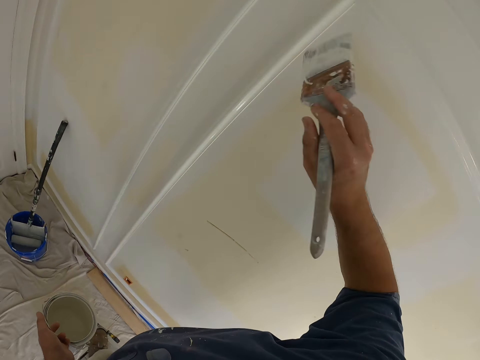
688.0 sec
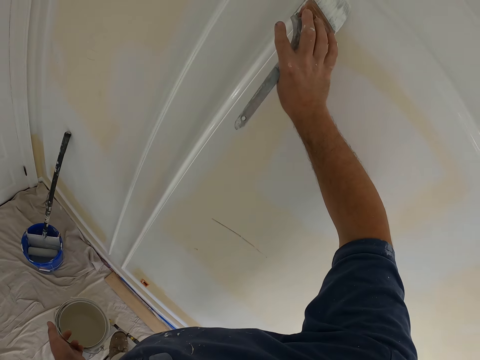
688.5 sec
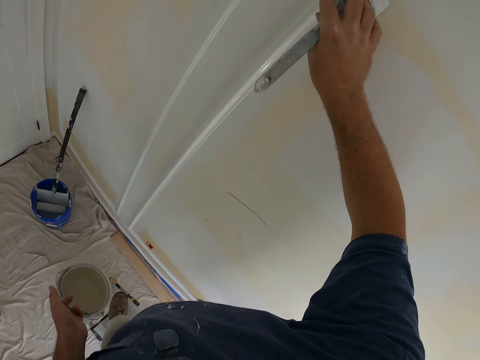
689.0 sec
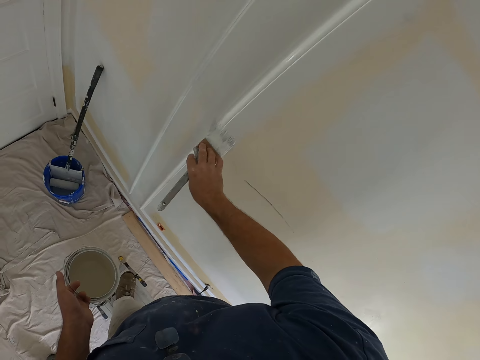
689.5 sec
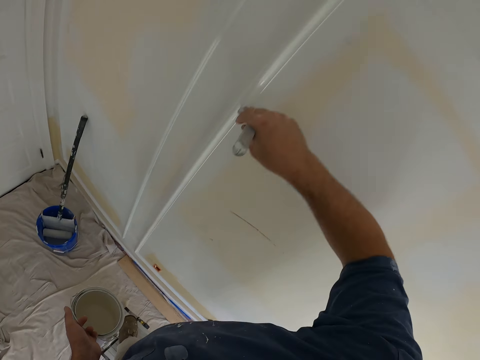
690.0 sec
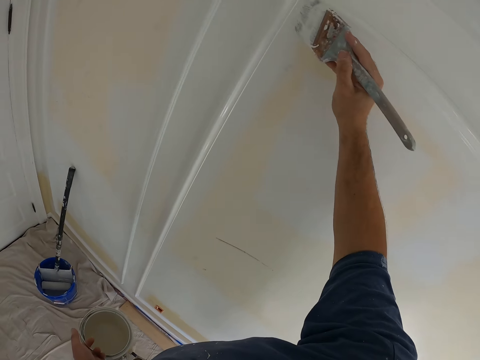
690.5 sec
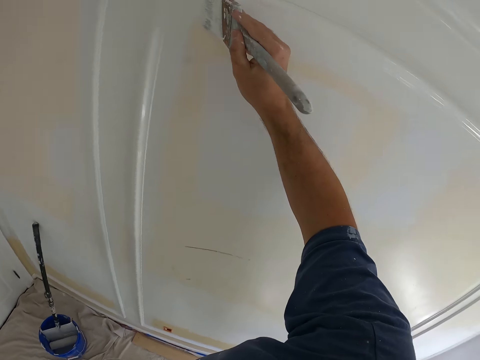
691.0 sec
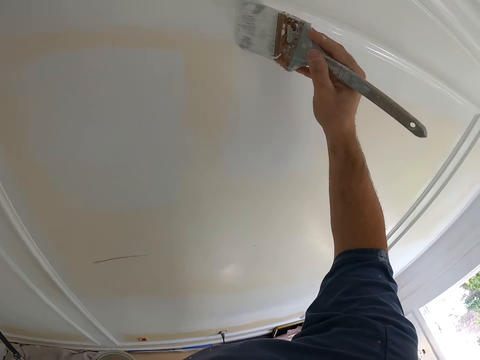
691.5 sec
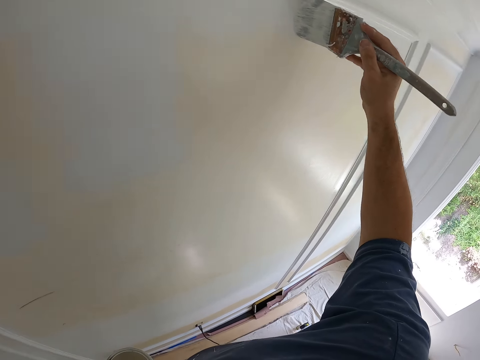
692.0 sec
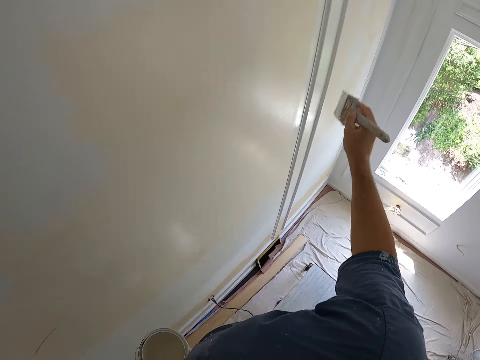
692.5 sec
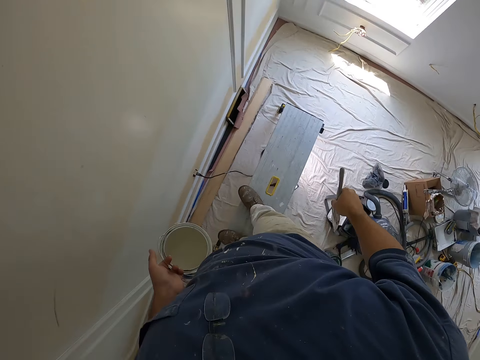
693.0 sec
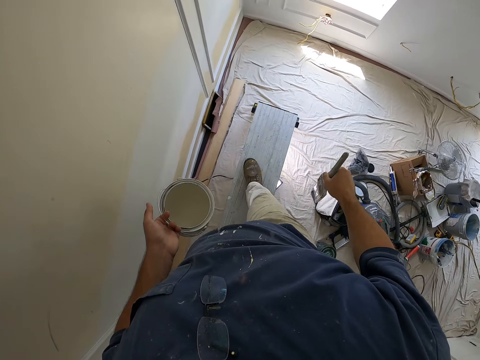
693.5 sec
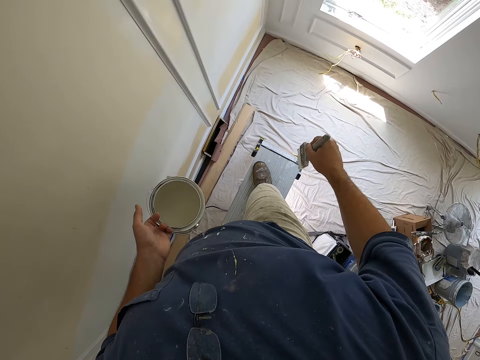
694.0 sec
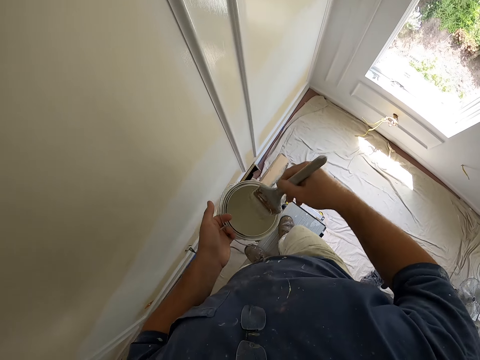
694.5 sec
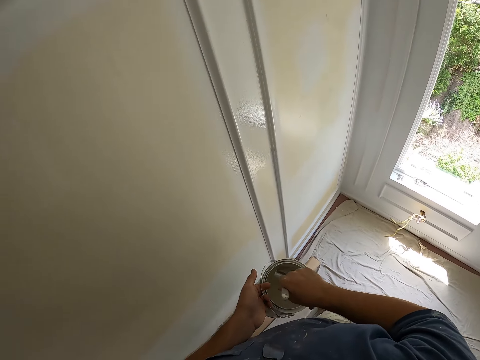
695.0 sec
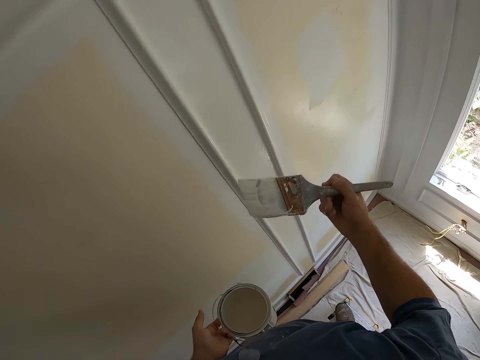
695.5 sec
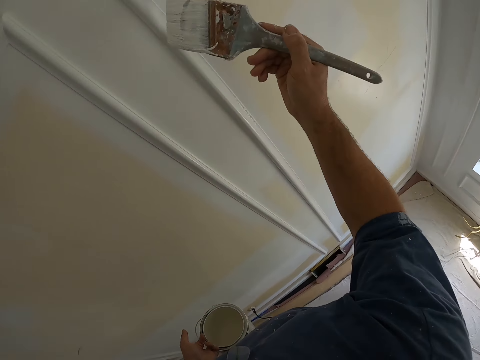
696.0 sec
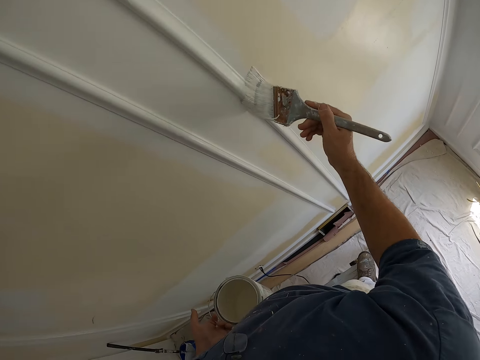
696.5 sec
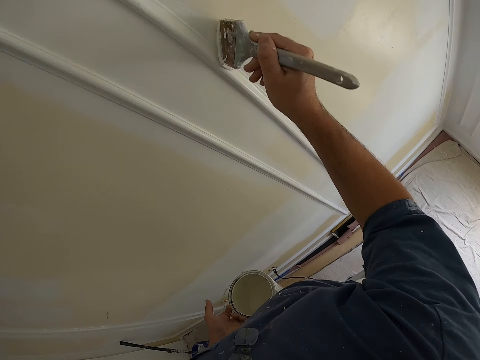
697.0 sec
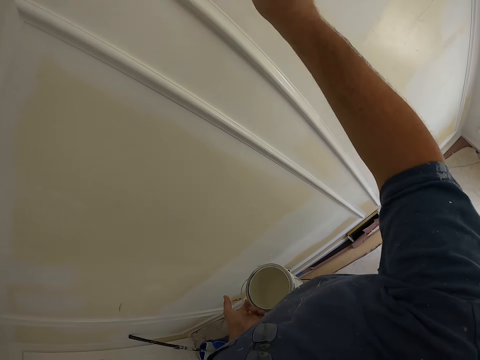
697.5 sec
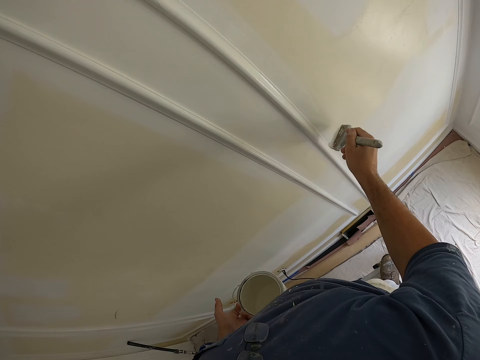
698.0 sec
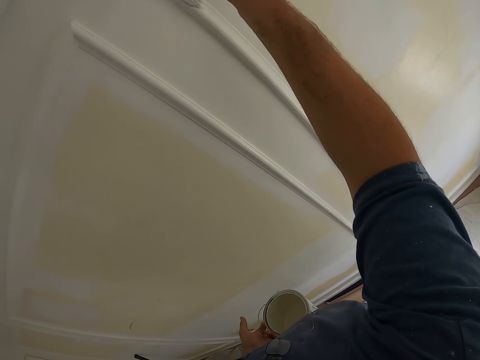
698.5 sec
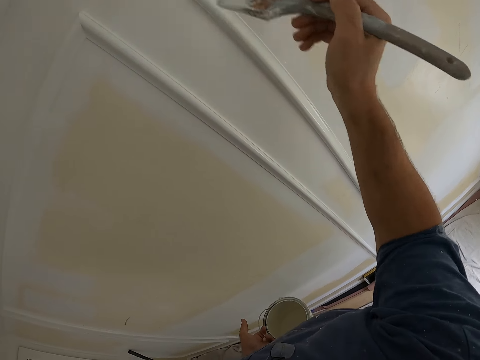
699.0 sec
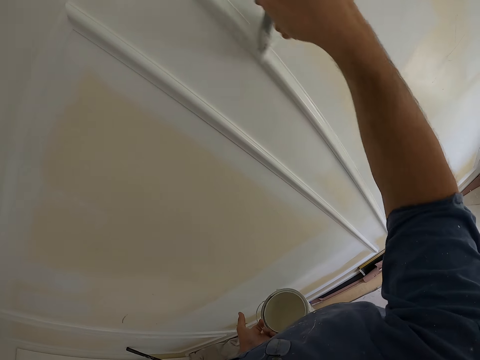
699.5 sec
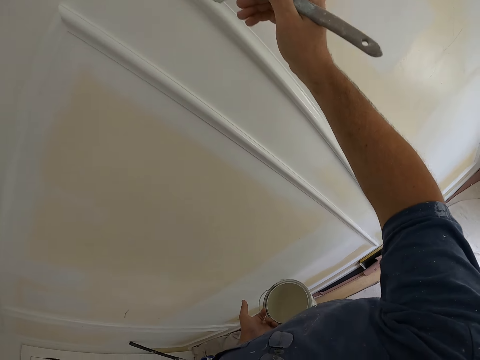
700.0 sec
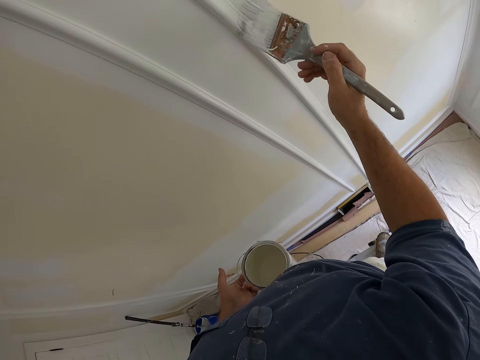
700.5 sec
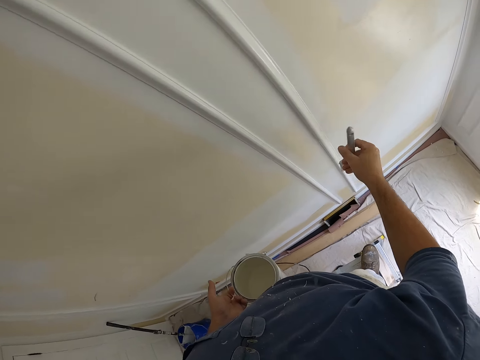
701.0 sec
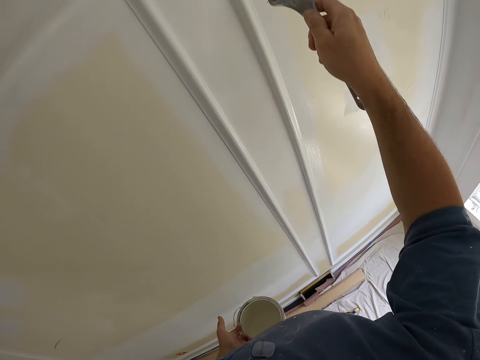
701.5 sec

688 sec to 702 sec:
The camera wearer takes a step to his right on the bench. He dips the paint brush into the paint container. He paints the wall of the room.

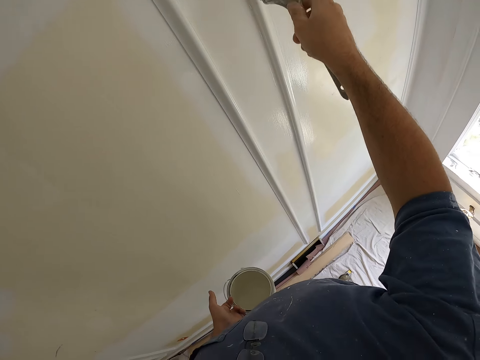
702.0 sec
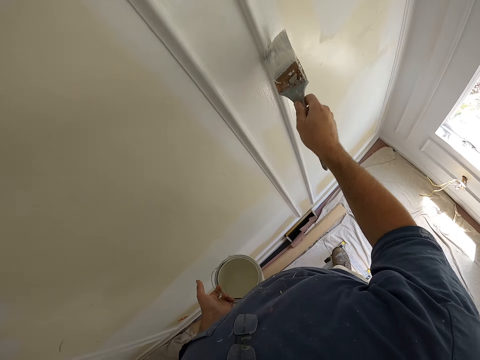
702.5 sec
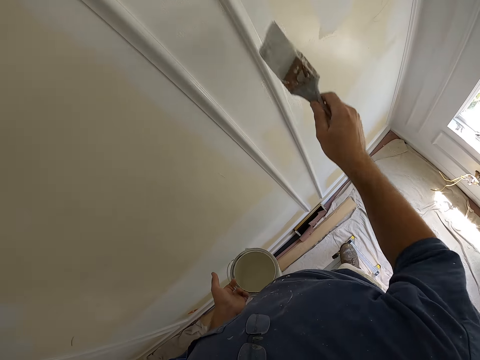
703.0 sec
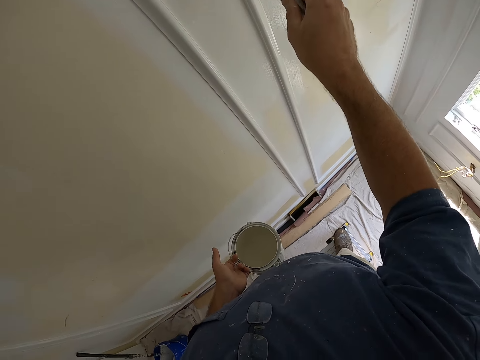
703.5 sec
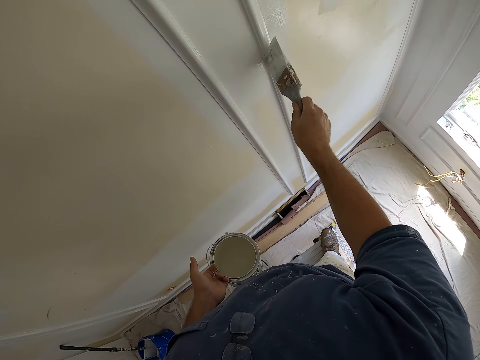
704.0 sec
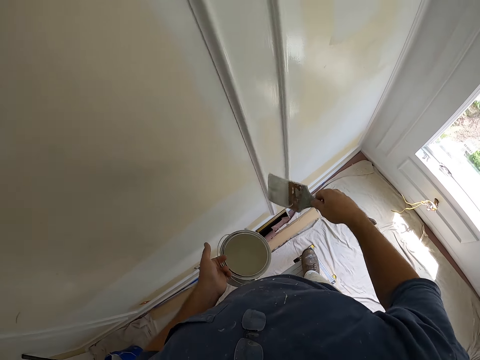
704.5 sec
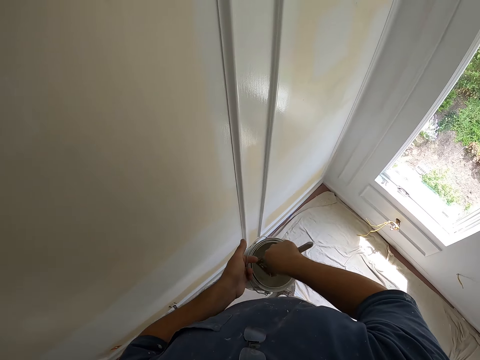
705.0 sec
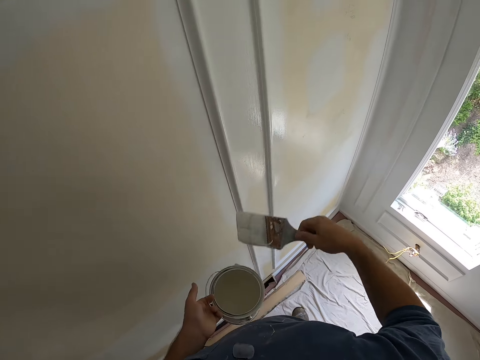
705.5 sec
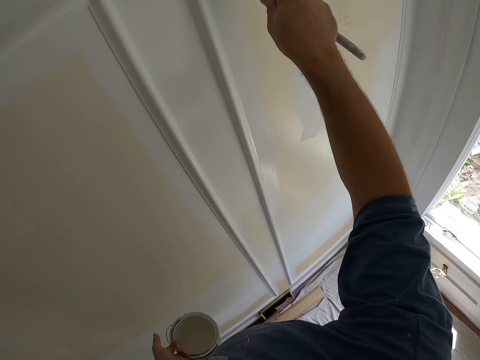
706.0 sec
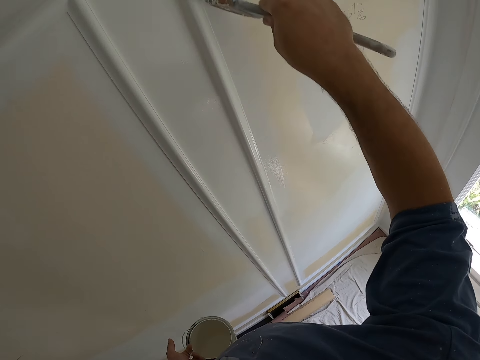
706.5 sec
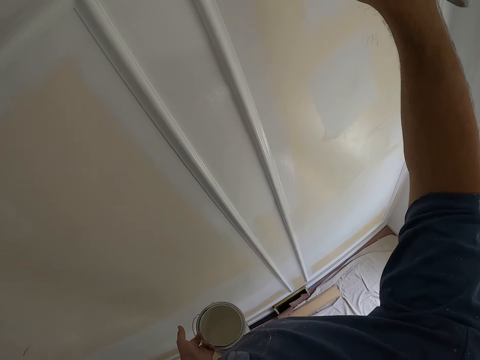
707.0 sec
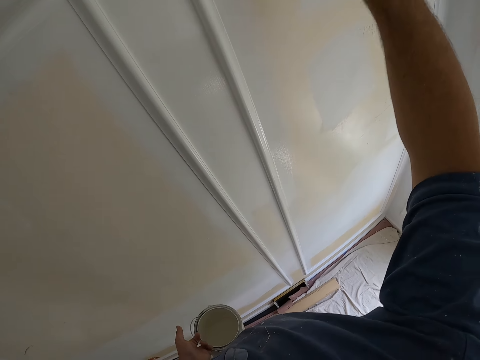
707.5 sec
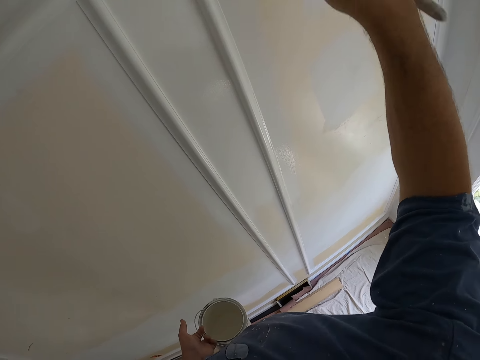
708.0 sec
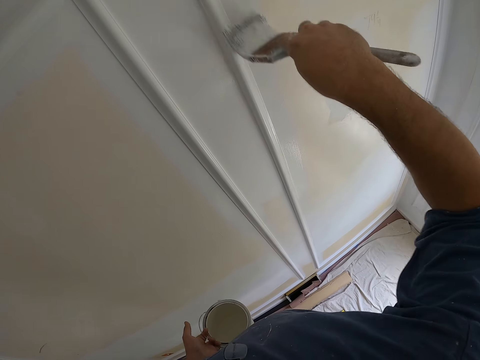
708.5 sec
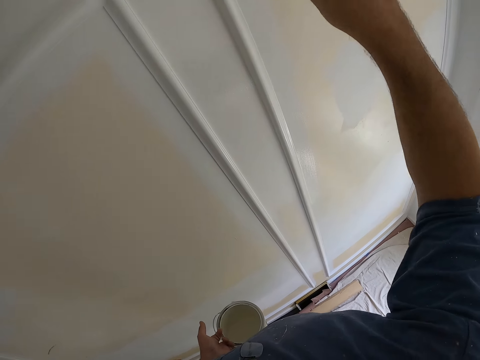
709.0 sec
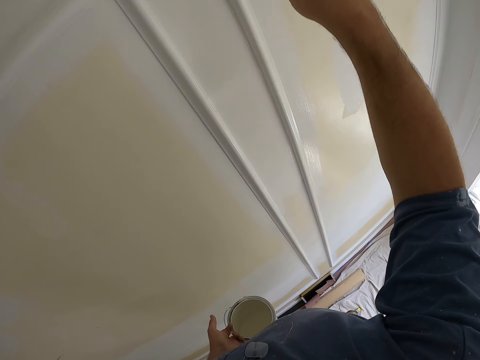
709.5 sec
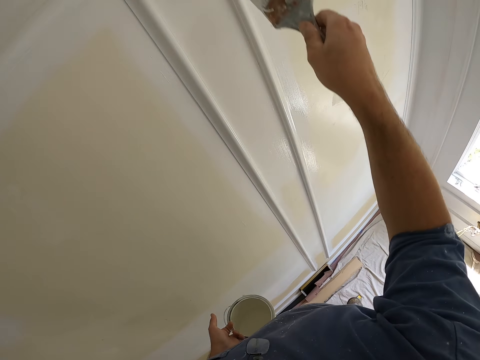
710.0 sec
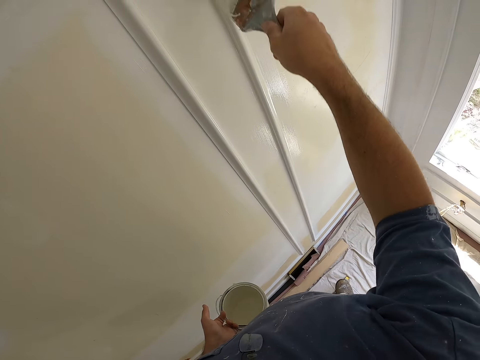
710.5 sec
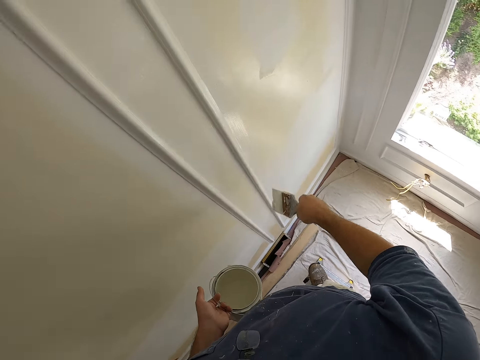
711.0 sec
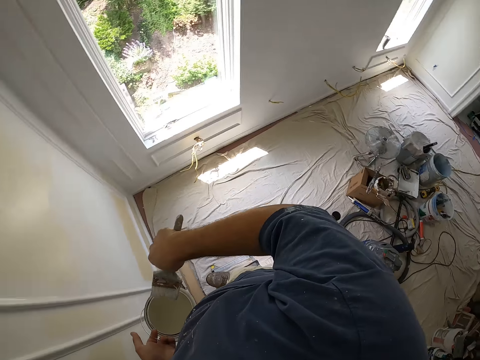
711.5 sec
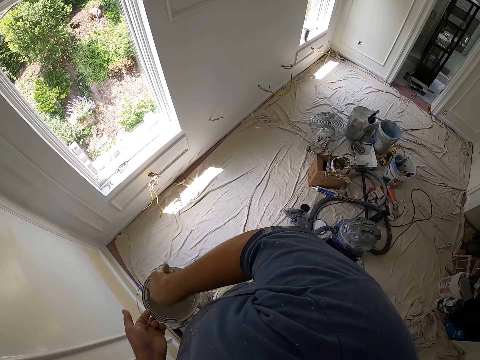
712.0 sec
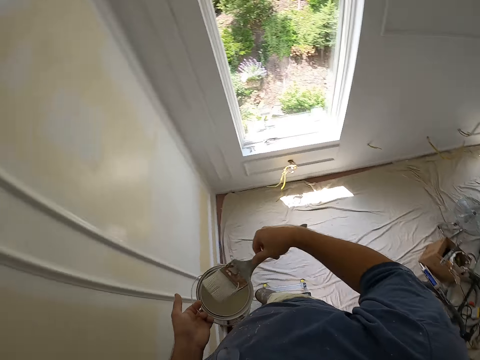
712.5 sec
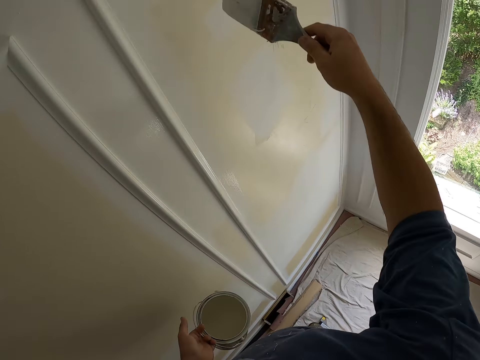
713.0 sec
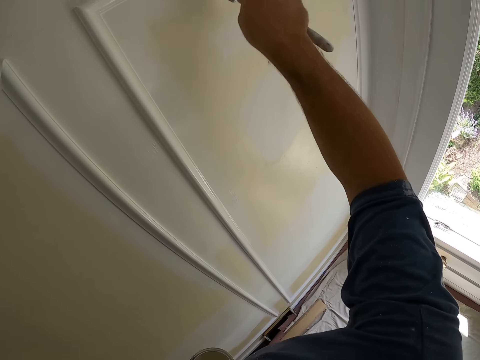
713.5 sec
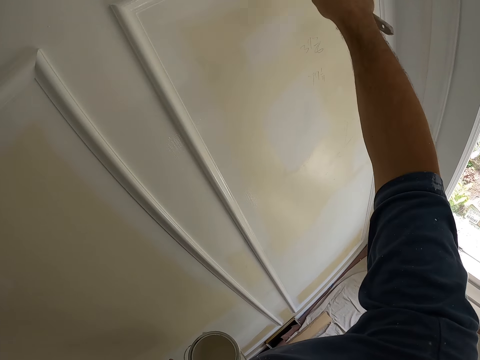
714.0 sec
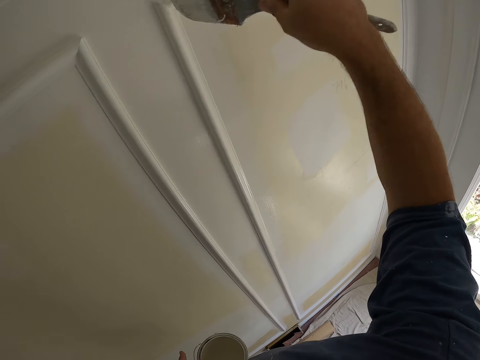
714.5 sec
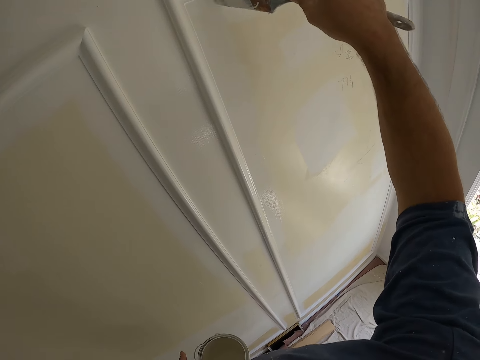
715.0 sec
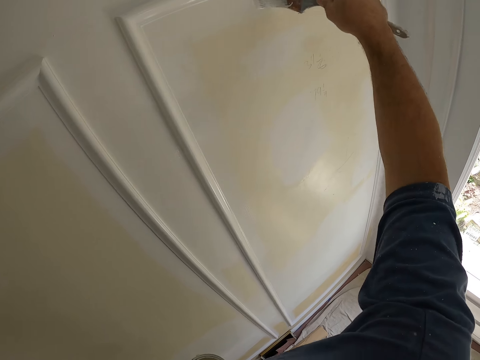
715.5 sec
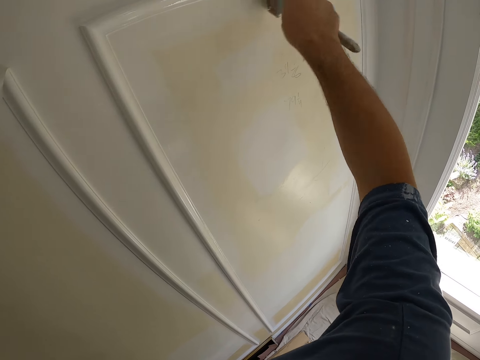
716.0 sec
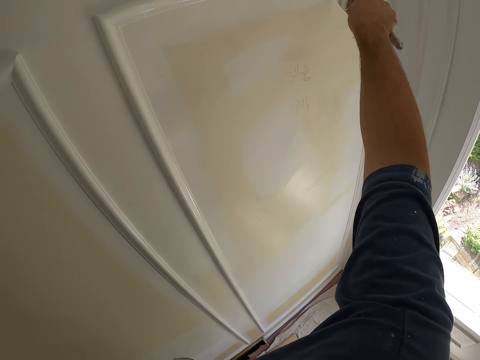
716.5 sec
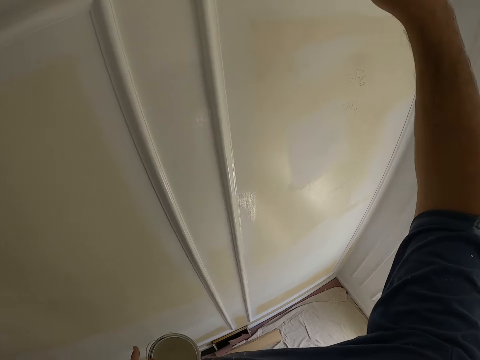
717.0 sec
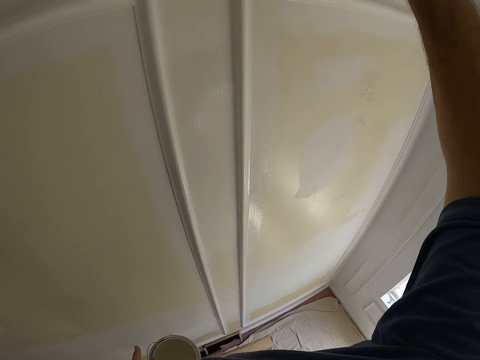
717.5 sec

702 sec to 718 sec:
The camera wearer dips the paint brush into the paint container. They paint the wall of the room. They dip the paint brush into the paint container and paint the wall of the room.
